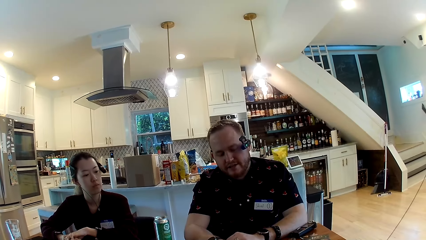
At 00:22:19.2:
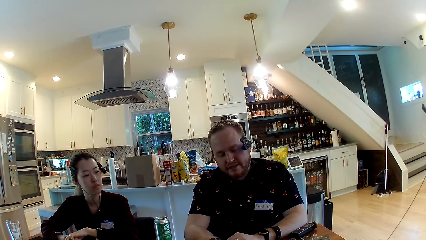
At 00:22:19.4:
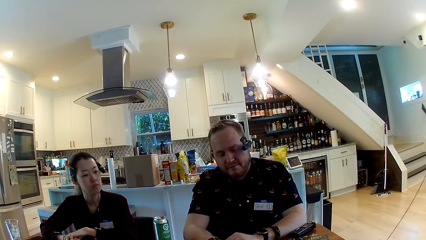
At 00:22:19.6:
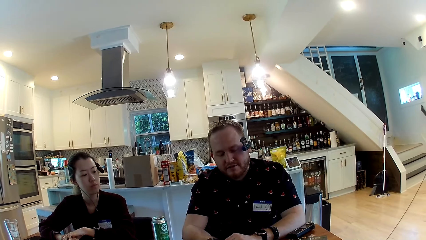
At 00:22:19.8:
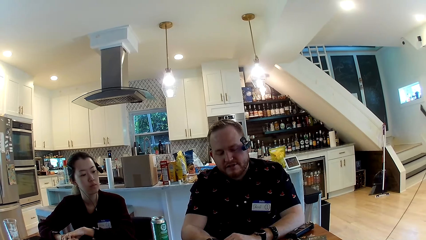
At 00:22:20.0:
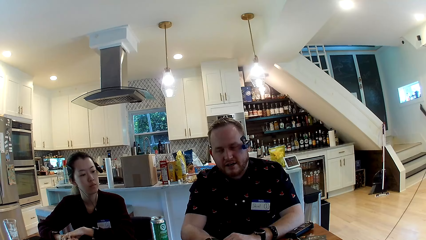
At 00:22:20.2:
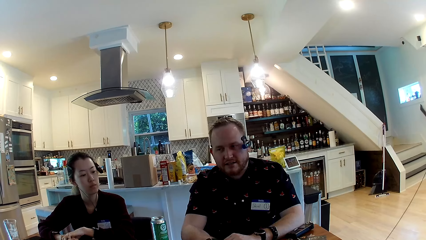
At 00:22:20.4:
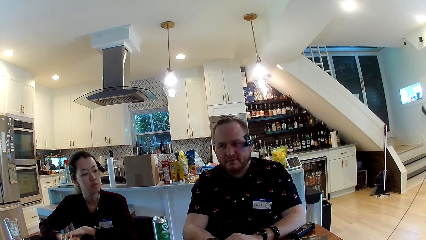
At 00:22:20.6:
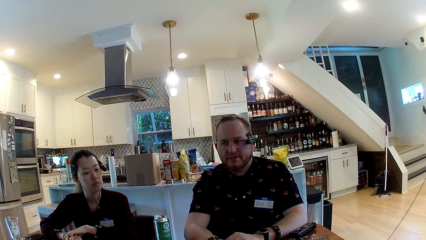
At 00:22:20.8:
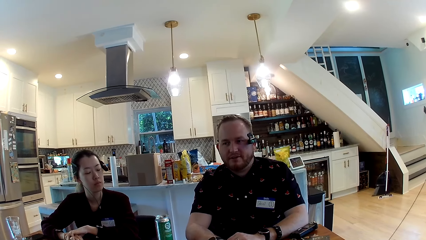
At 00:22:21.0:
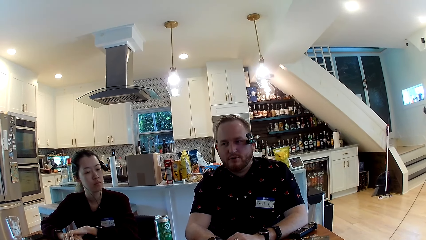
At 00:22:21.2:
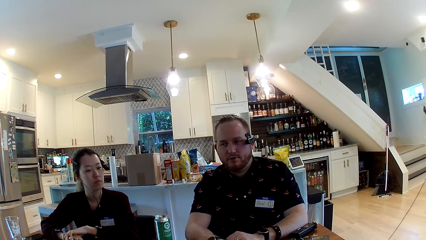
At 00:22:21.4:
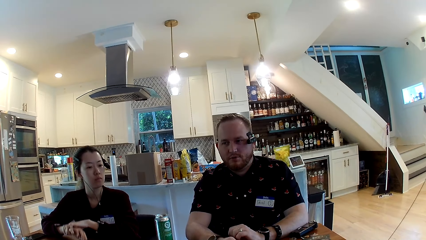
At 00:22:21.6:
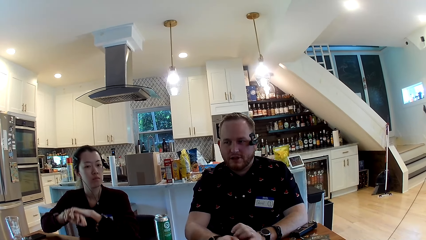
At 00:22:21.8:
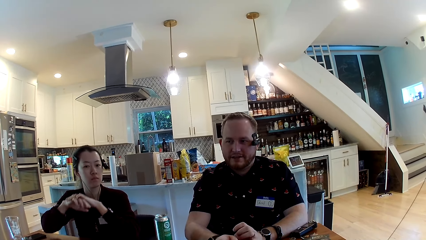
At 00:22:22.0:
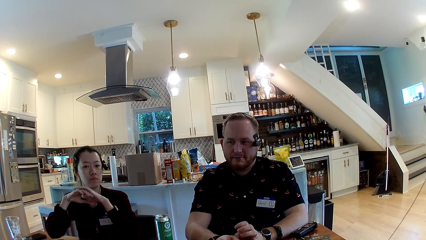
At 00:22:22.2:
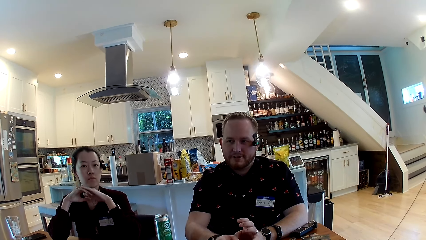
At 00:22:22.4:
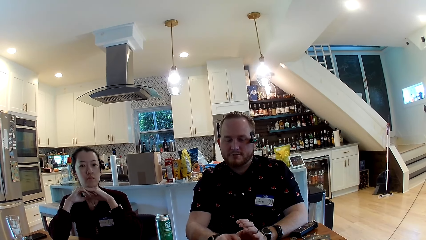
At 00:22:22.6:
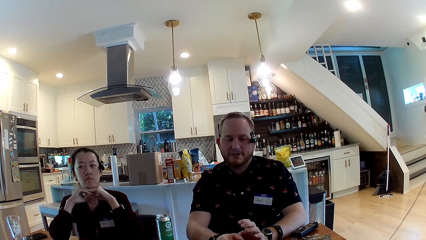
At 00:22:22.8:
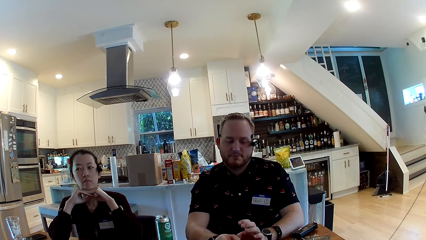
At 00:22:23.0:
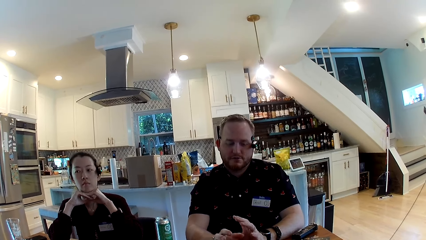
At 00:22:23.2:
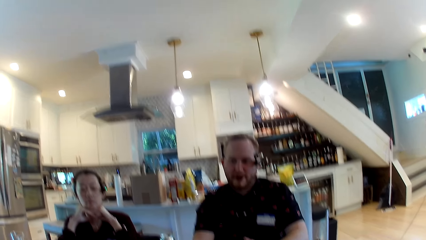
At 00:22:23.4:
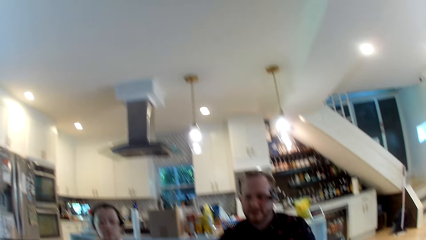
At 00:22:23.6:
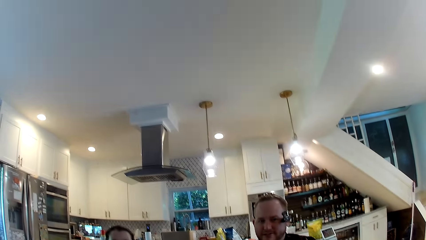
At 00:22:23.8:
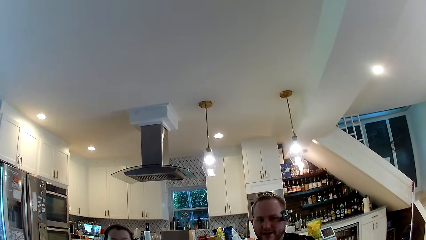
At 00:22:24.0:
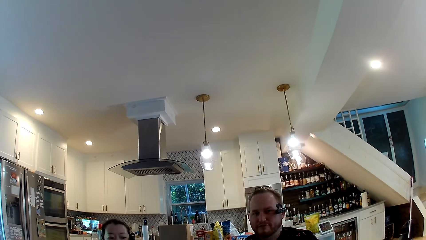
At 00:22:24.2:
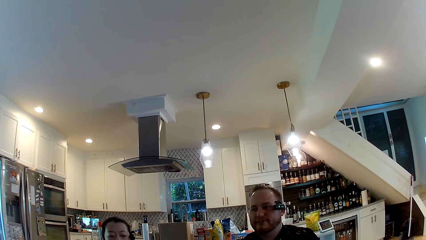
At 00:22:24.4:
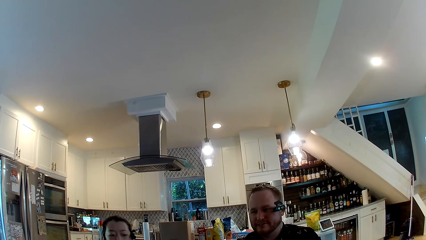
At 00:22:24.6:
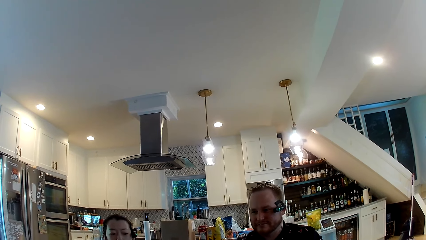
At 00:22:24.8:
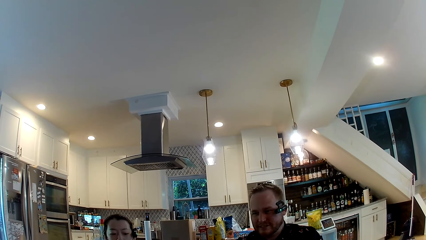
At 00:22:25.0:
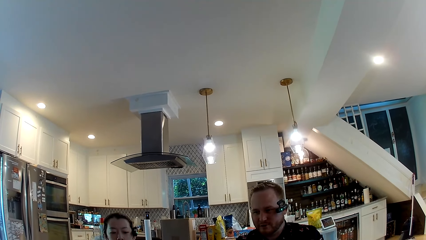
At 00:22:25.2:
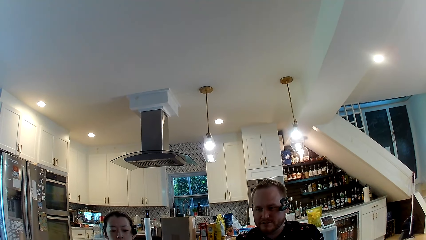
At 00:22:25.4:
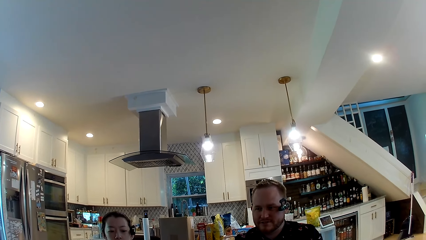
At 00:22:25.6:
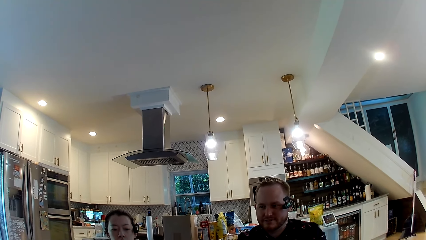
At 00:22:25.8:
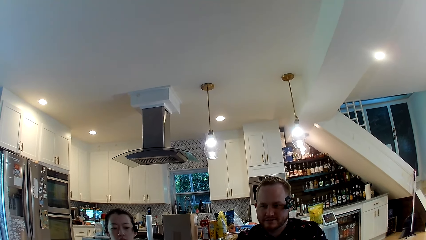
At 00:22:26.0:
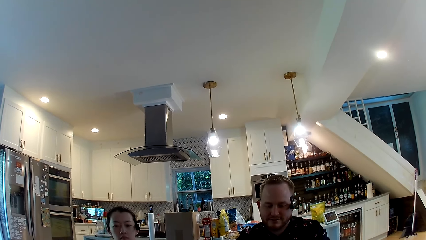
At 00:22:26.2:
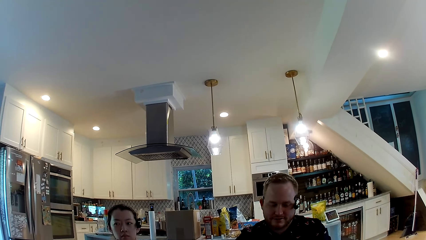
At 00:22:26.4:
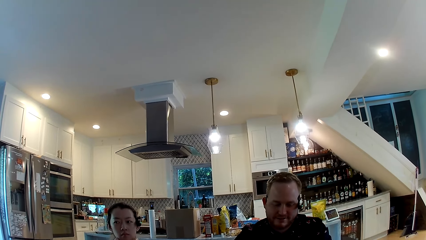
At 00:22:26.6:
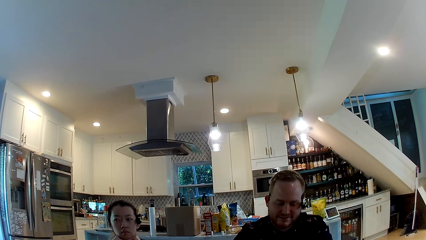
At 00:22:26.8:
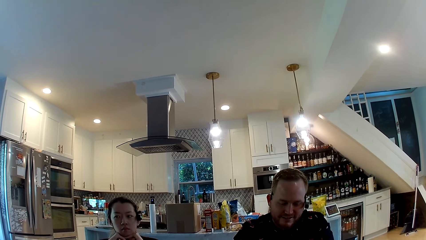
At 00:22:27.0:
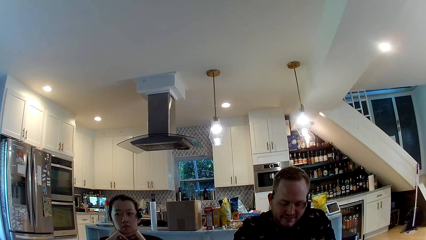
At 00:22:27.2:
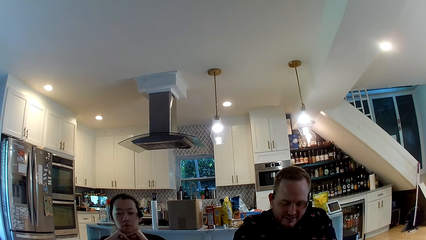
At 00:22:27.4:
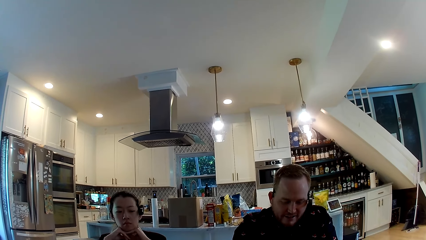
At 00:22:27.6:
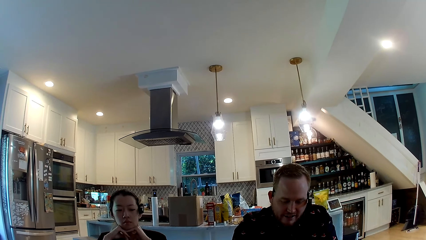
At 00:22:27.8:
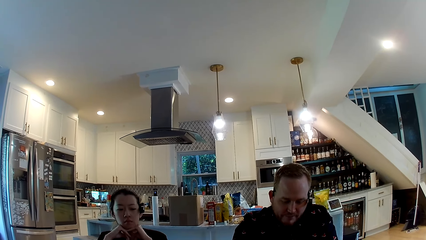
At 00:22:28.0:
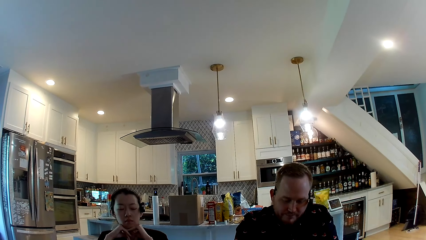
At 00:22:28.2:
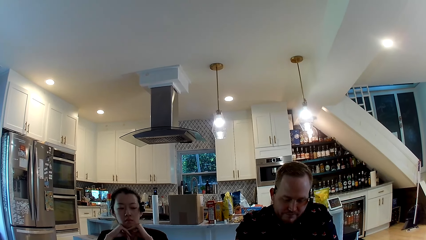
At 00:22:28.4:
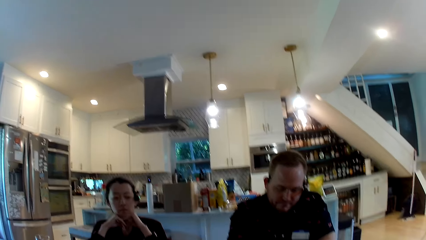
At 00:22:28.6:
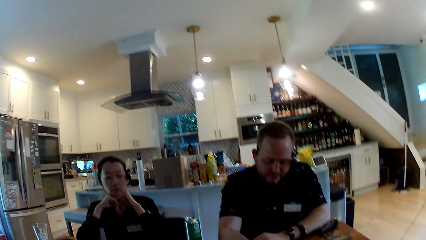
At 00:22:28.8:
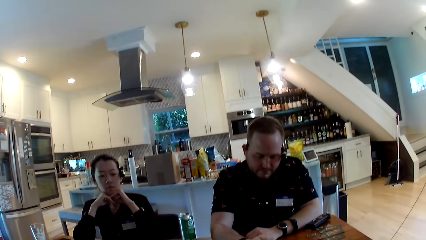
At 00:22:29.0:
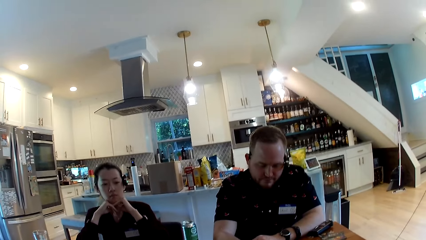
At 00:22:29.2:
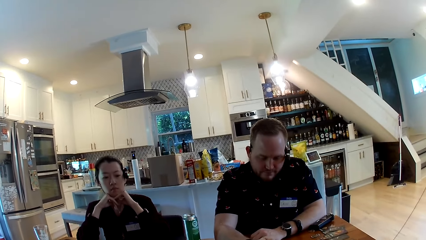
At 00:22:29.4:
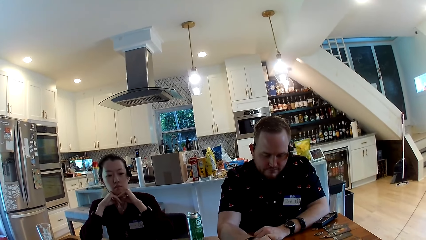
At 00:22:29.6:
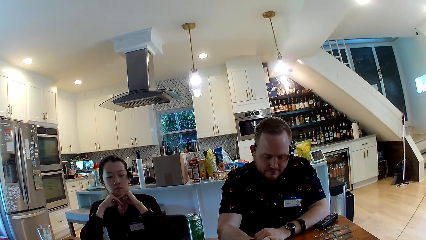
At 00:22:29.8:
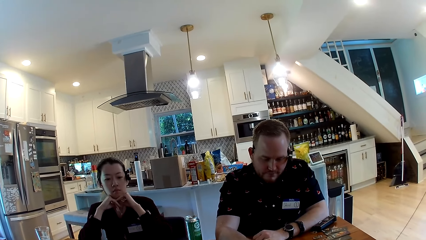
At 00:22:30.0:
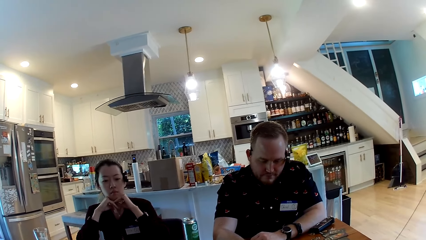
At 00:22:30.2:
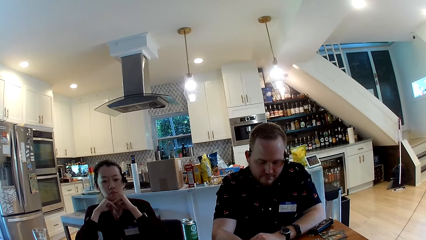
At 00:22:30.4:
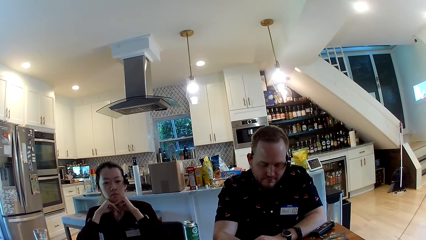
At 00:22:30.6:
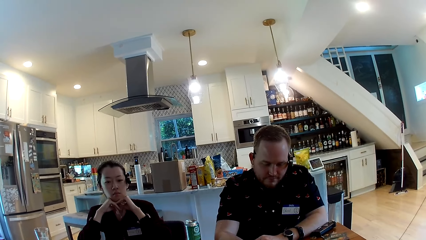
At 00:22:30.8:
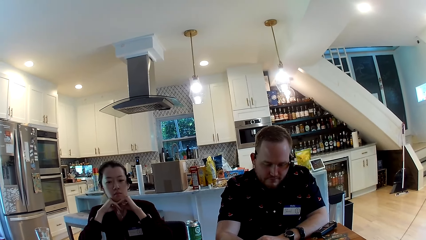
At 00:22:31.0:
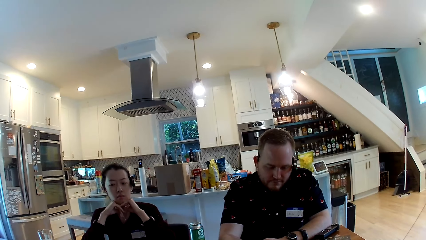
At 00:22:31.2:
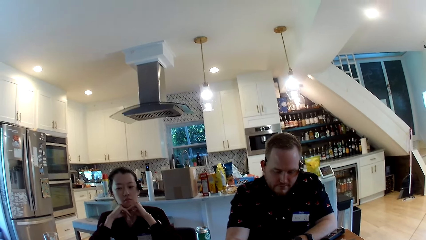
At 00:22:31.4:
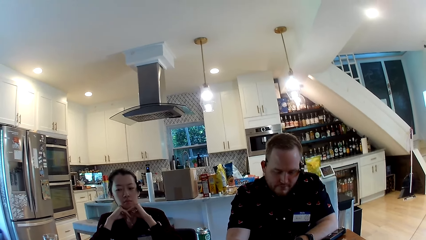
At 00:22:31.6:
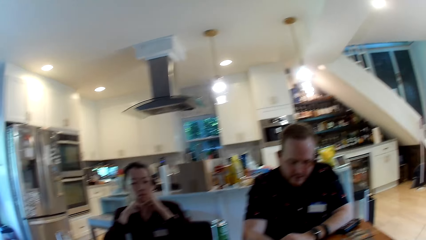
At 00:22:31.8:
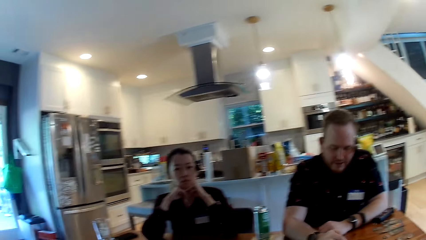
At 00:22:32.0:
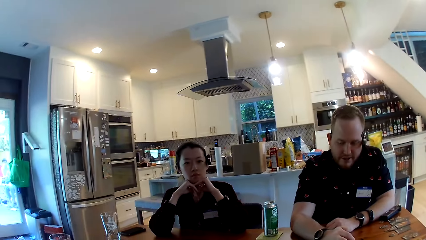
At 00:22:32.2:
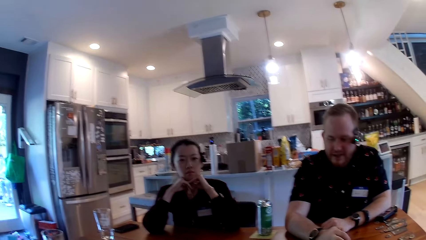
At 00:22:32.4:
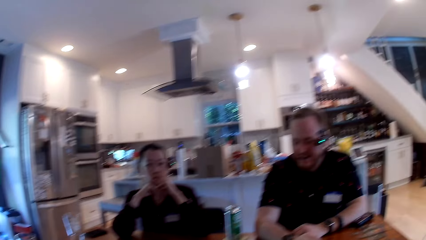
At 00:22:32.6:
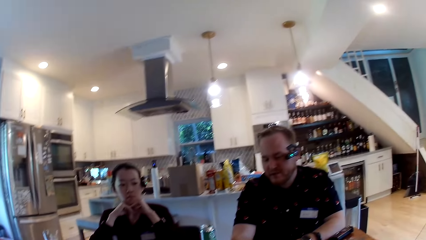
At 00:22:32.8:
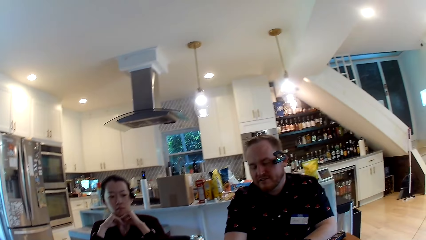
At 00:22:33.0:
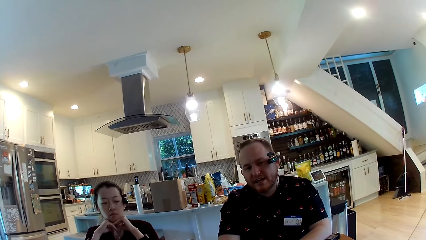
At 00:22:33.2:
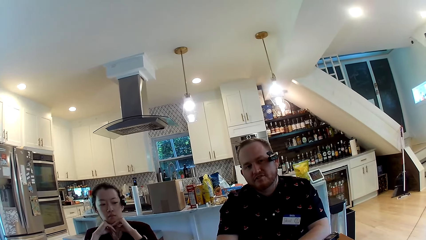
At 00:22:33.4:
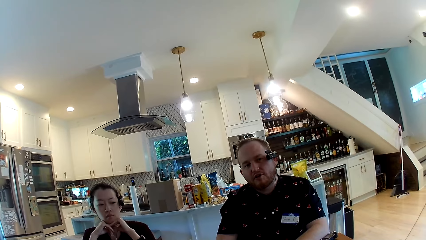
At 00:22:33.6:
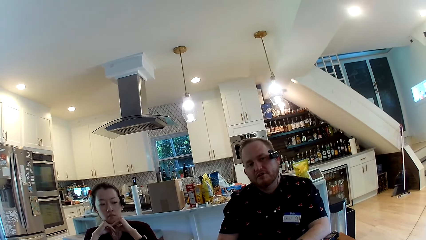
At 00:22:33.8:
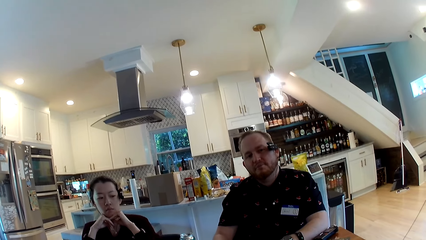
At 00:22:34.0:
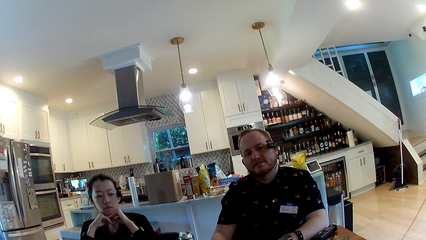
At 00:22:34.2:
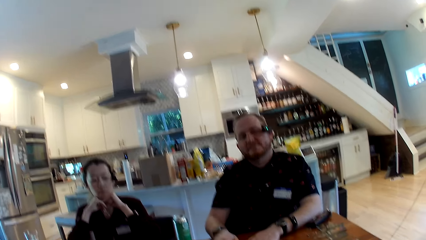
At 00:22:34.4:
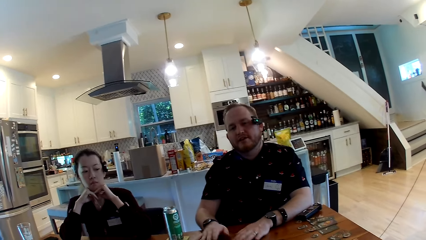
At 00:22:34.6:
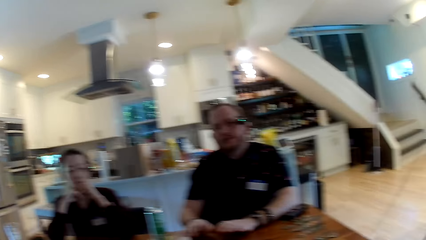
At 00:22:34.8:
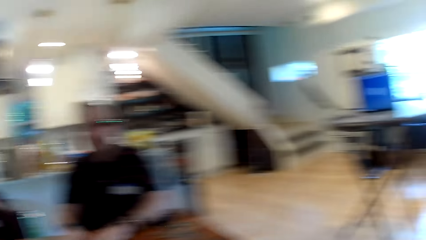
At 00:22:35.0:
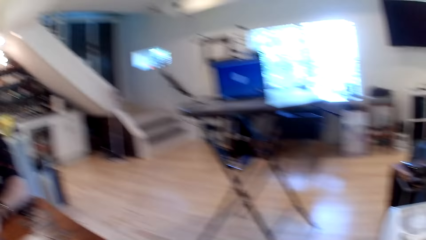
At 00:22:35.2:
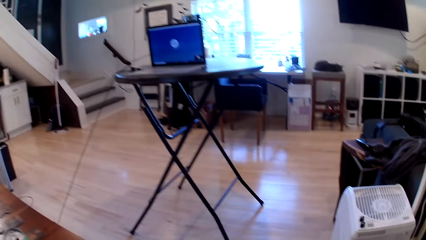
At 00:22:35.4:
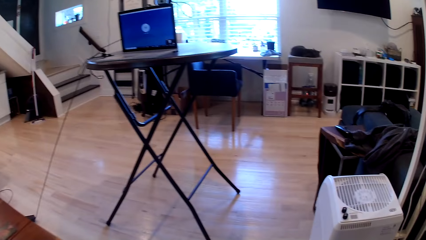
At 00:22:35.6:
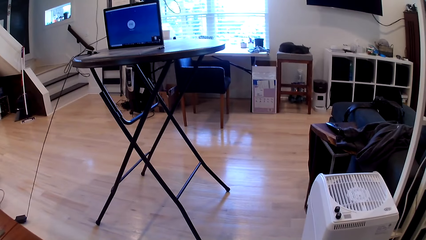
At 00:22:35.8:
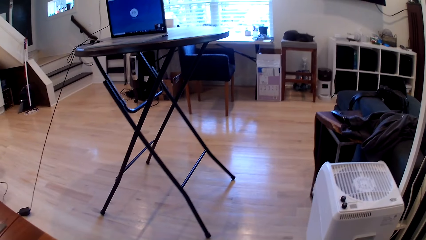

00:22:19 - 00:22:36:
A man converses with a woman. Another woman rests her jaw on her hands. The camera wearer looks around. They converse with the man.
